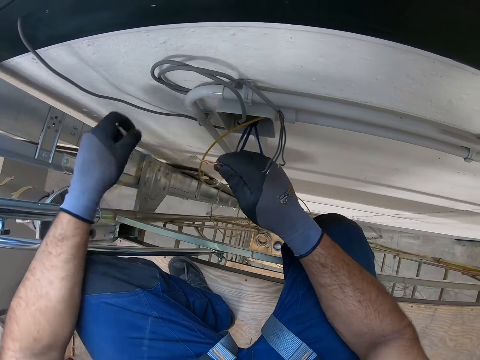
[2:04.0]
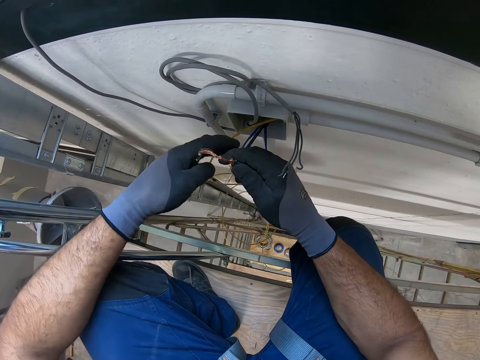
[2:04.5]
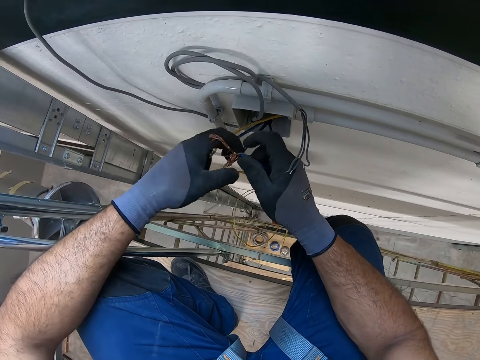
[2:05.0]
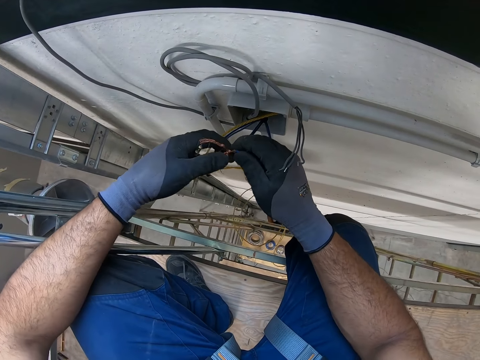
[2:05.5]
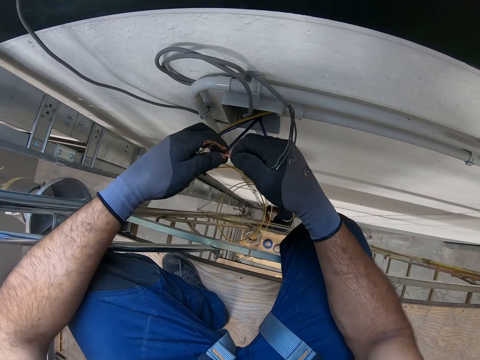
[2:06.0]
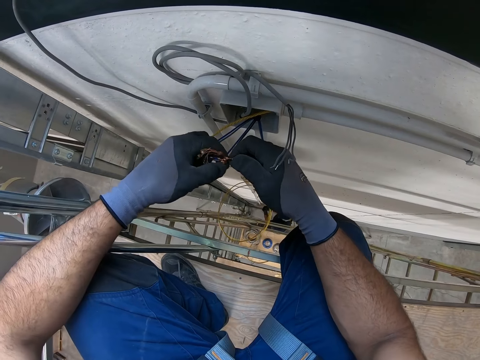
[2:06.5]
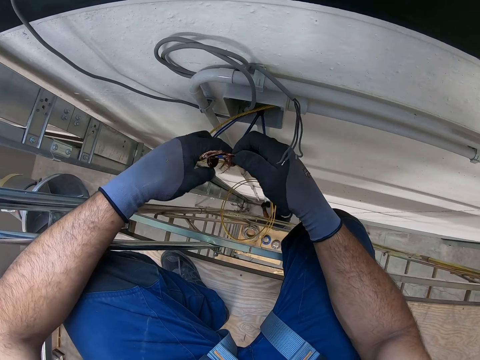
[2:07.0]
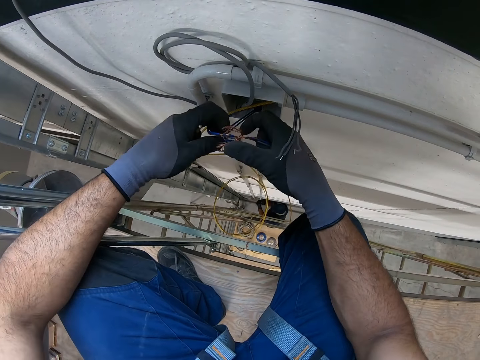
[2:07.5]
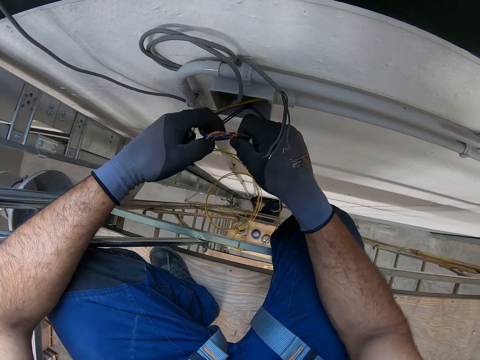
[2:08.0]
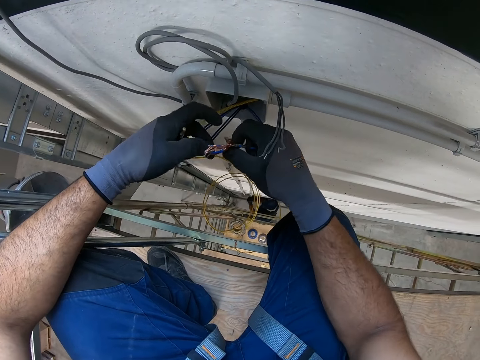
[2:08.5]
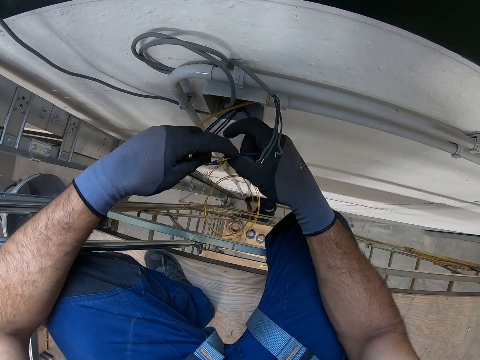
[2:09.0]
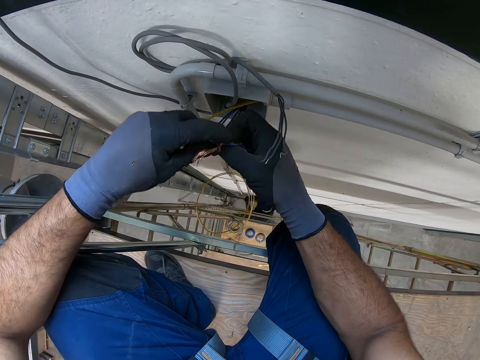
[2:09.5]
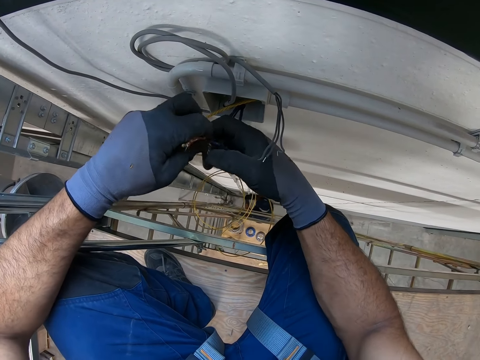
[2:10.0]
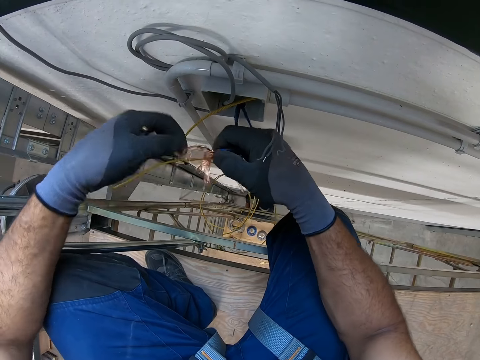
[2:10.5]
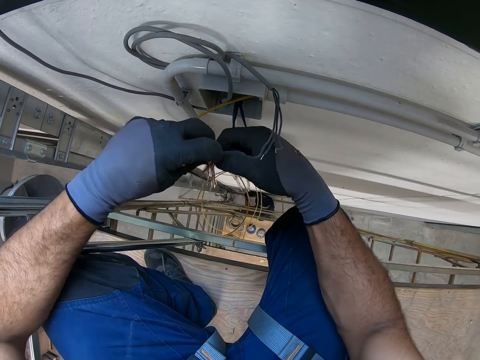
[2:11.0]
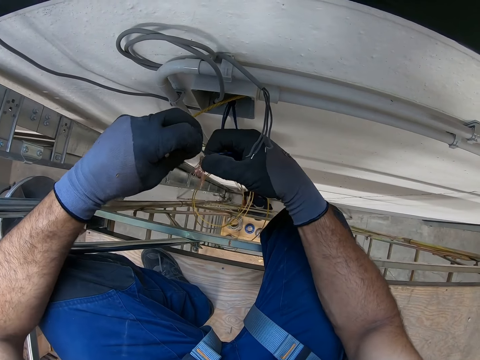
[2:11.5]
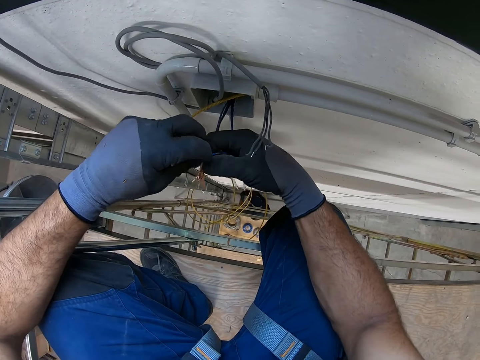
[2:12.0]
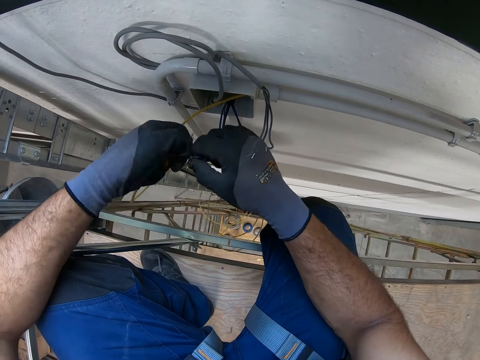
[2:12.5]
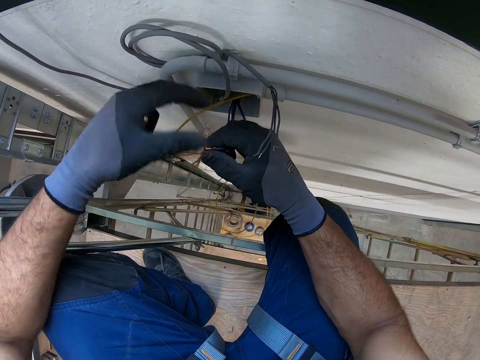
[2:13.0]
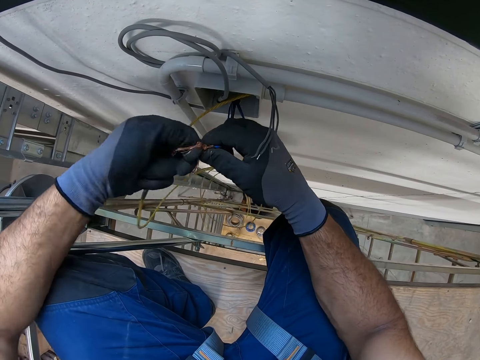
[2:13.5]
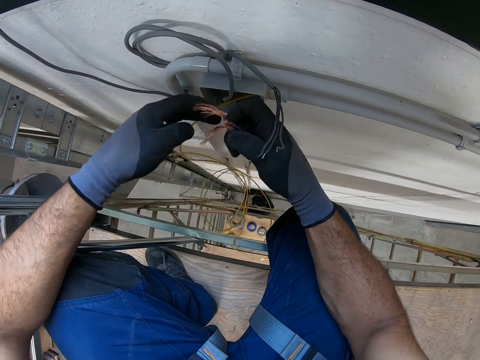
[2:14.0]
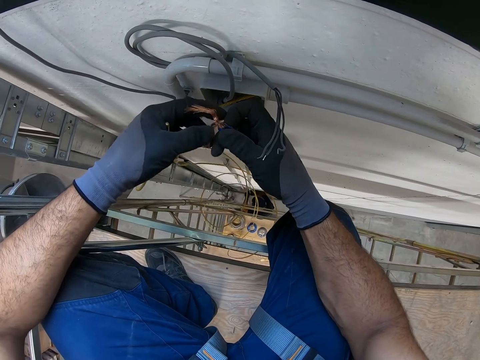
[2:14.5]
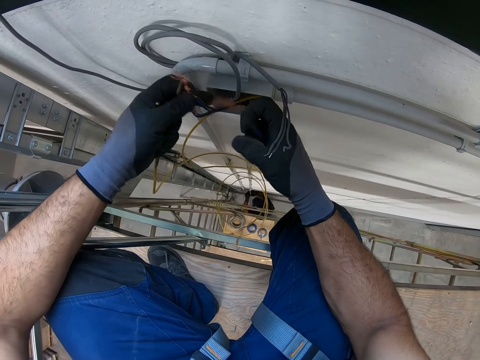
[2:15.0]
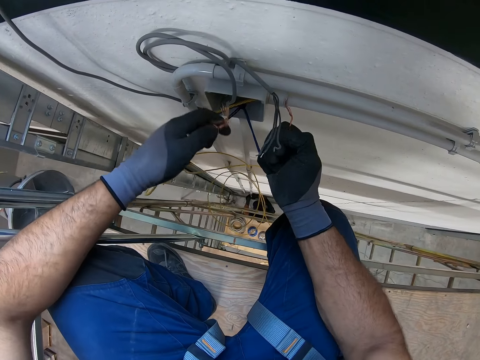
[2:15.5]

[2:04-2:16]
The camera wearer separates the cables. He unfolds the cables. He twists the cables with his hands.

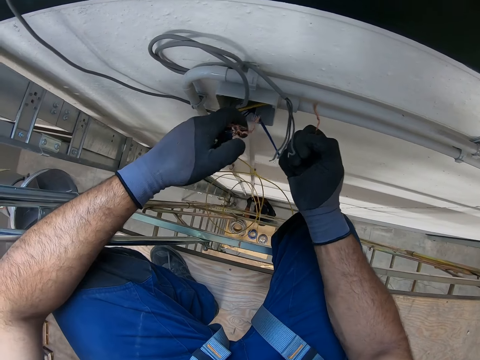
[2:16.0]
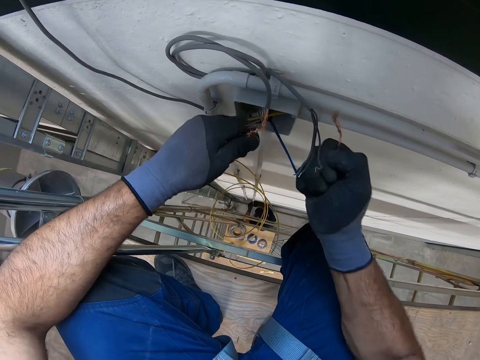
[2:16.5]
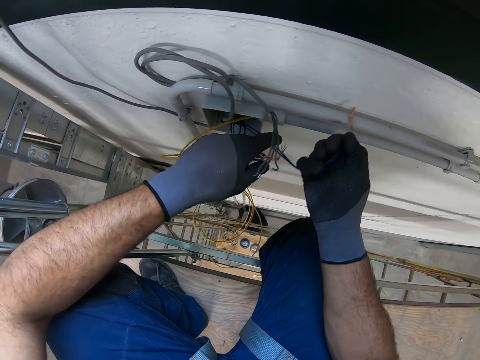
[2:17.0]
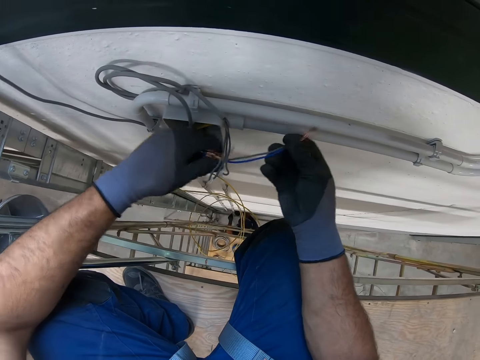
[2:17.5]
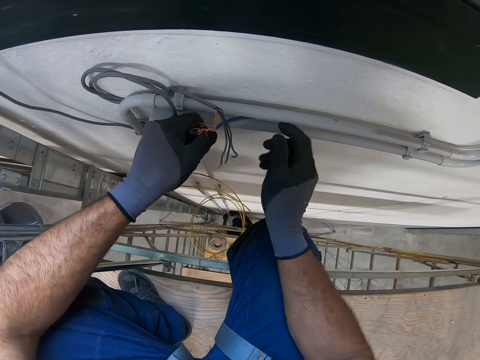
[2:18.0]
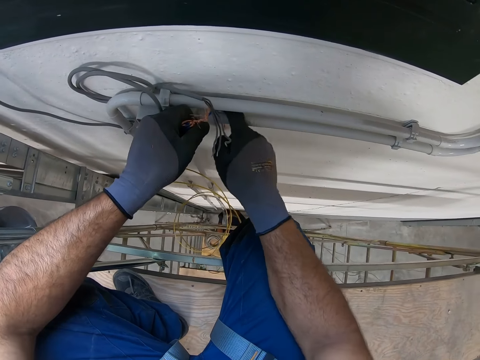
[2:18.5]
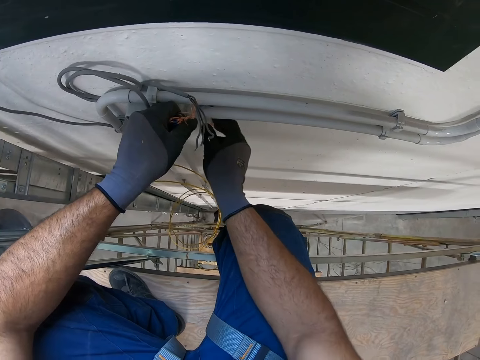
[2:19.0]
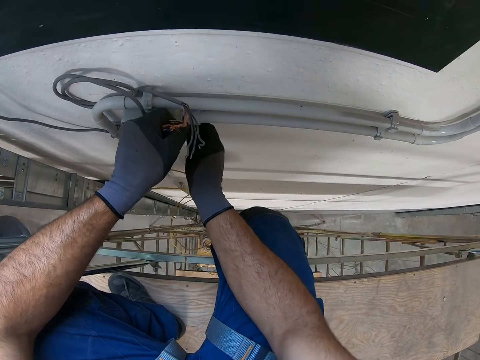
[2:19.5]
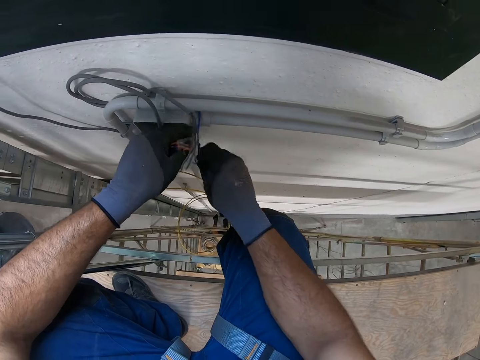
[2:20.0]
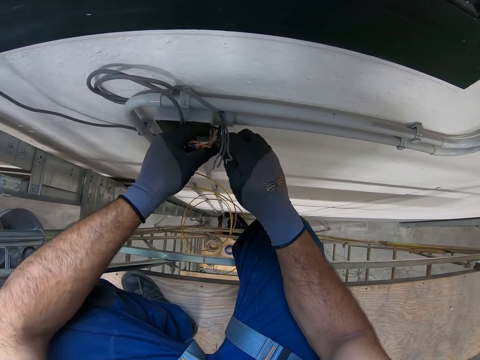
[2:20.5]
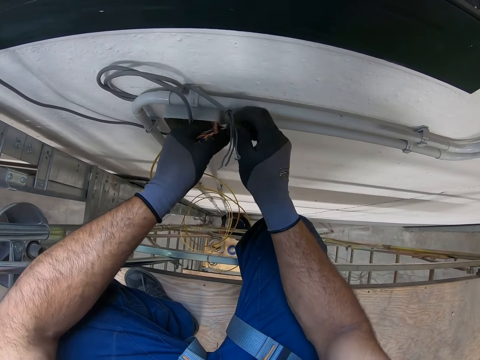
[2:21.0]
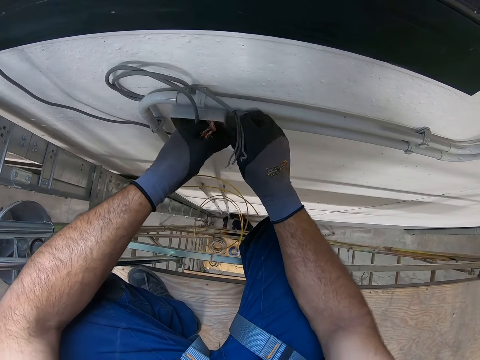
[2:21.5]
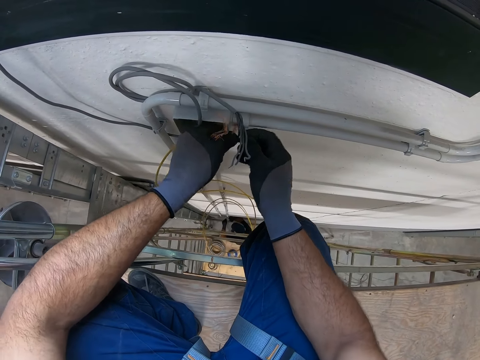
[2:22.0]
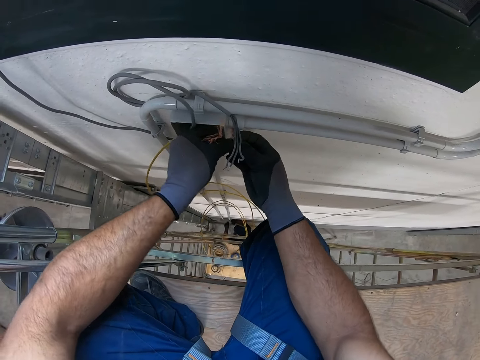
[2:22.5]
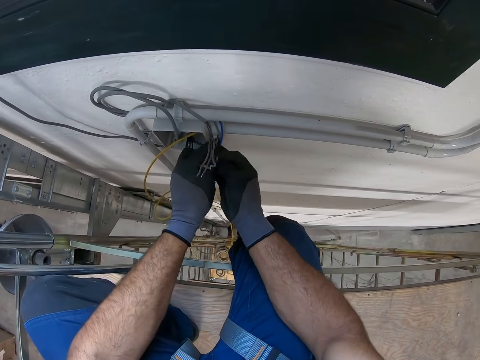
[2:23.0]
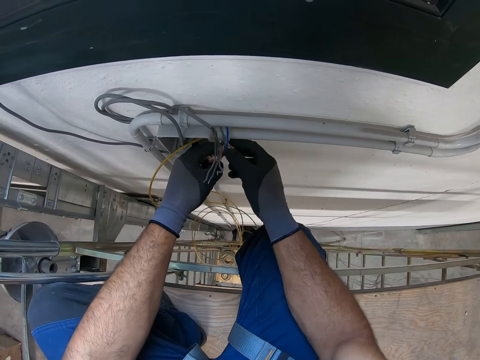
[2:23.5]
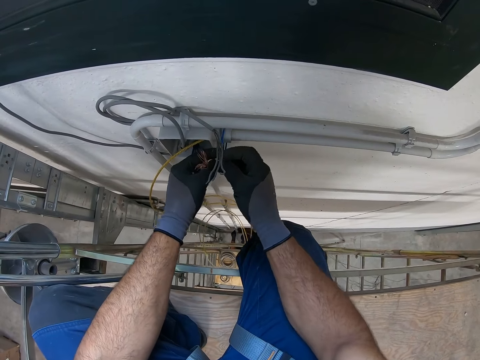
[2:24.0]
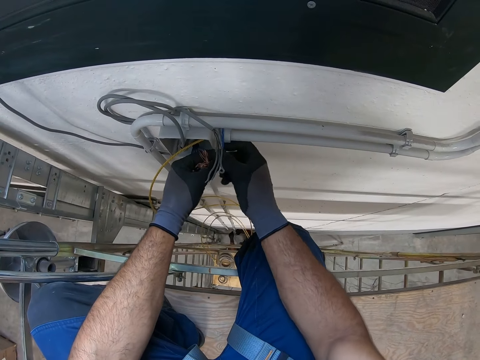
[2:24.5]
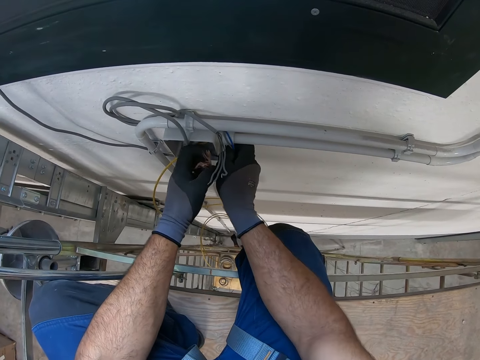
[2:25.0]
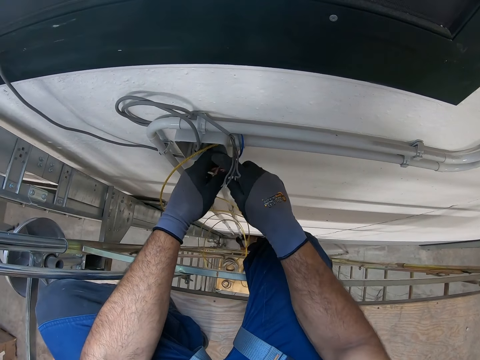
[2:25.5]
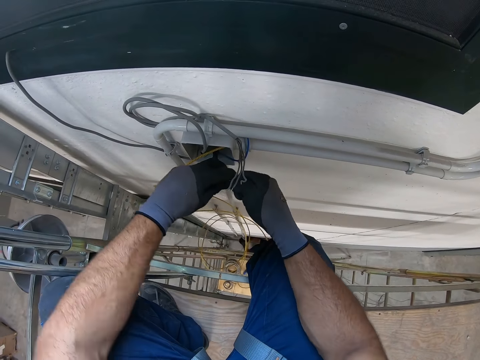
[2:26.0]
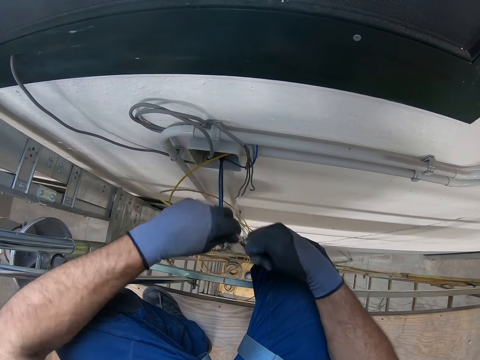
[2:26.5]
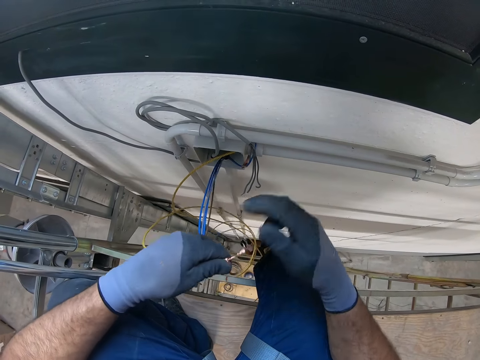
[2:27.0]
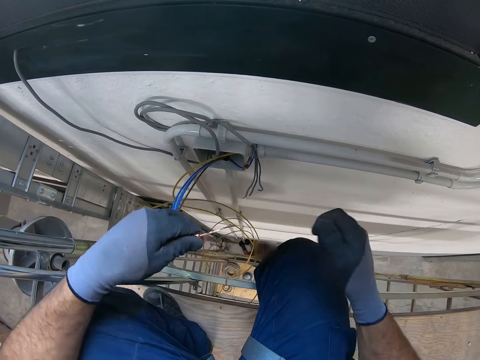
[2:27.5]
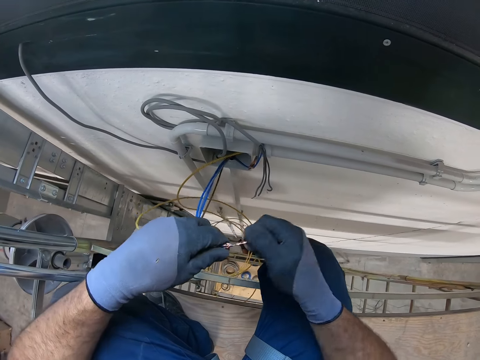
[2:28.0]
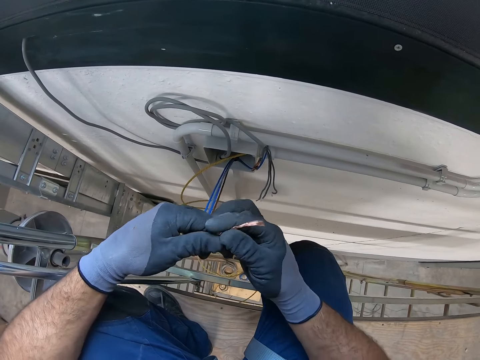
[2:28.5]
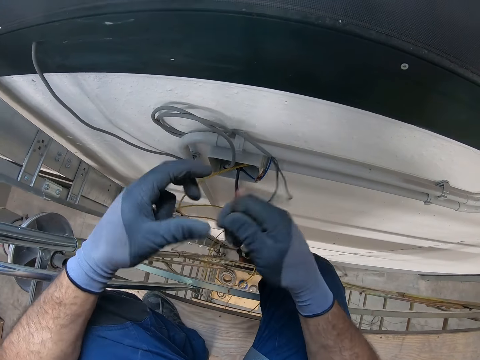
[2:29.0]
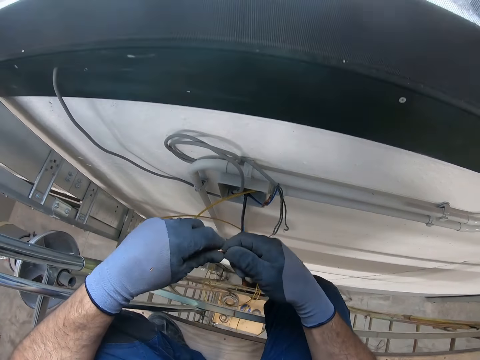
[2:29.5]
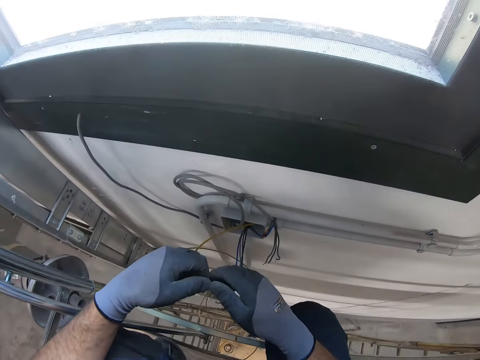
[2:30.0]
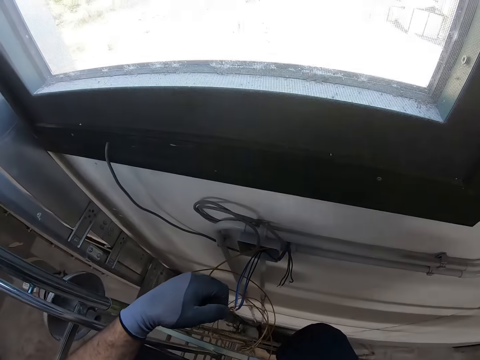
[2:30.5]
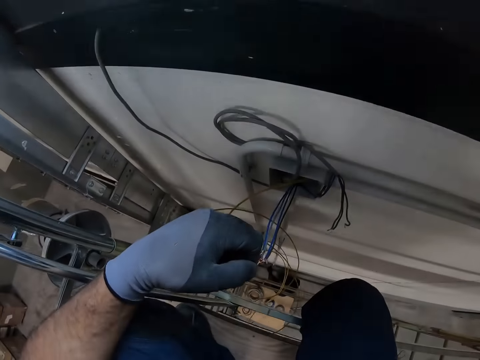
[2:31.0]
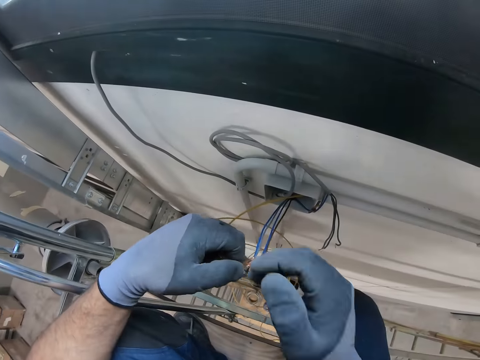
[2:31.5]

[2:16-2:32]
The camera wearer pulls on the cable. He places the cable between the cord hiders. He pulls on the cable. He joins the cables. He pulls on the cable. He wipes the cable with his hand. He places the cable in his right hand. He presses on the cables.
